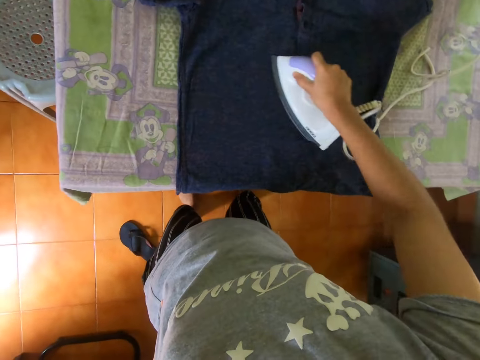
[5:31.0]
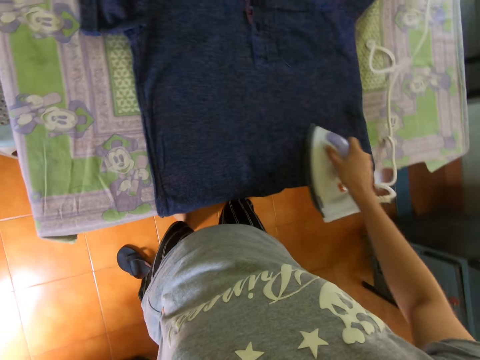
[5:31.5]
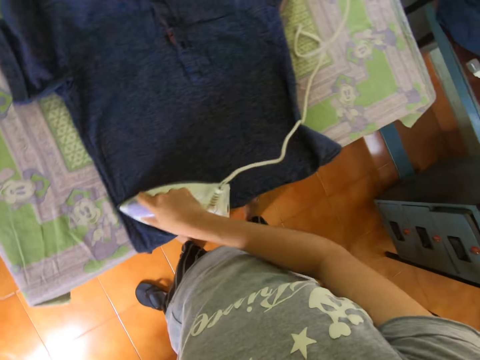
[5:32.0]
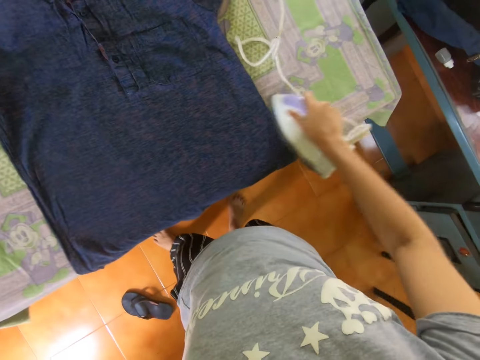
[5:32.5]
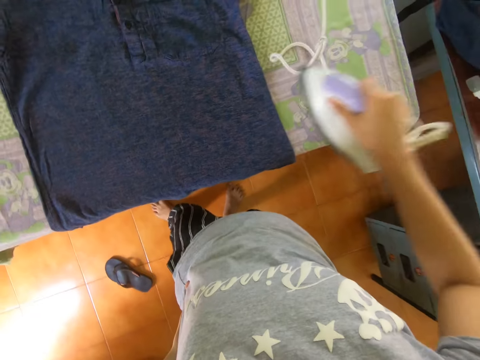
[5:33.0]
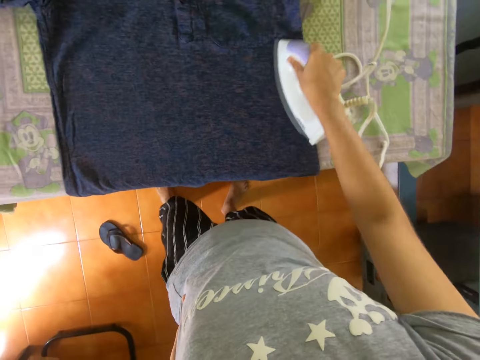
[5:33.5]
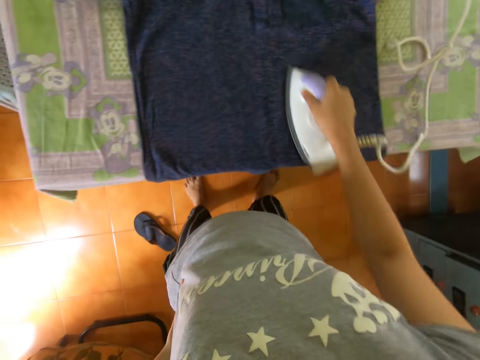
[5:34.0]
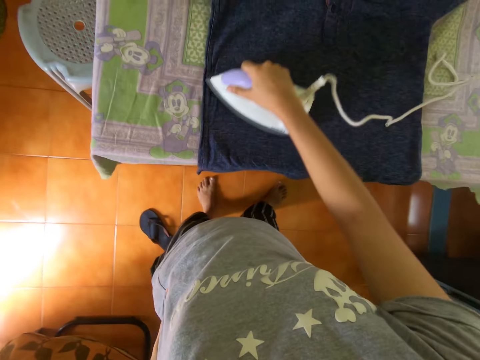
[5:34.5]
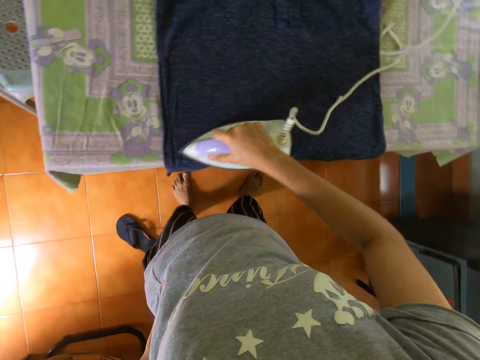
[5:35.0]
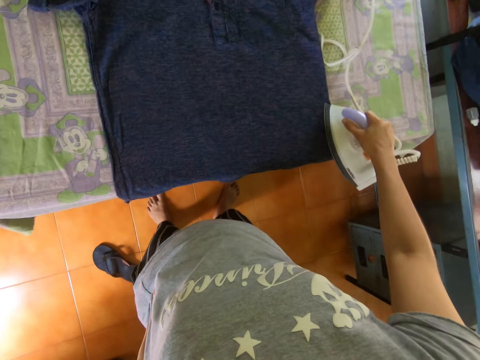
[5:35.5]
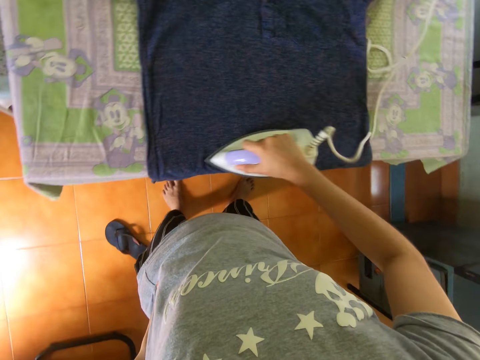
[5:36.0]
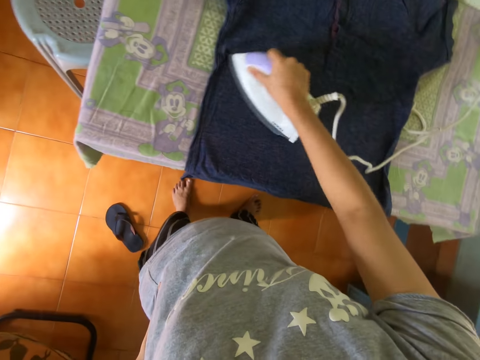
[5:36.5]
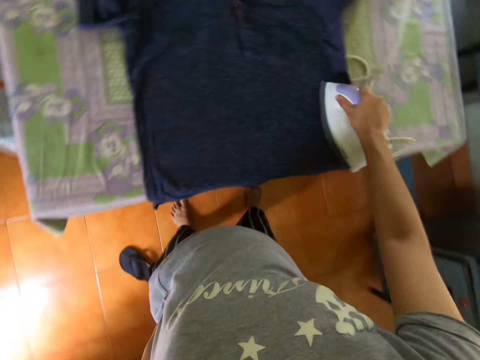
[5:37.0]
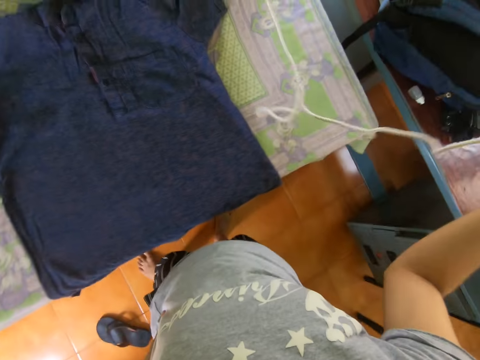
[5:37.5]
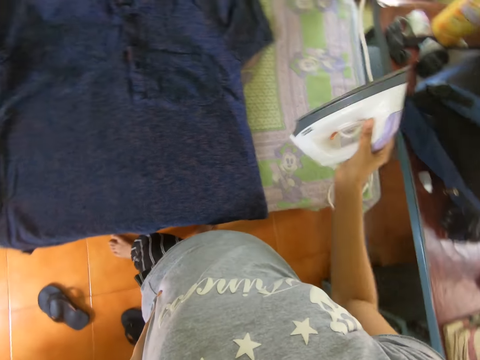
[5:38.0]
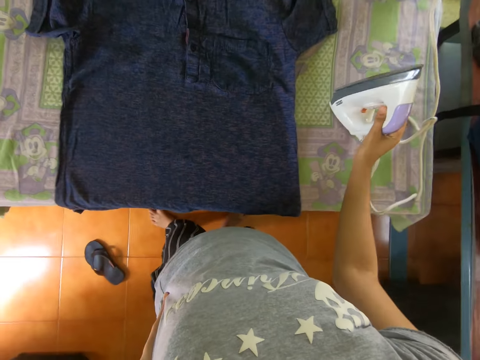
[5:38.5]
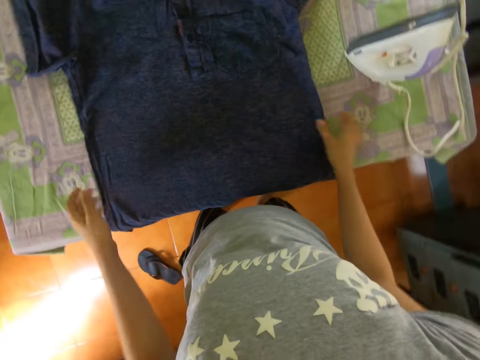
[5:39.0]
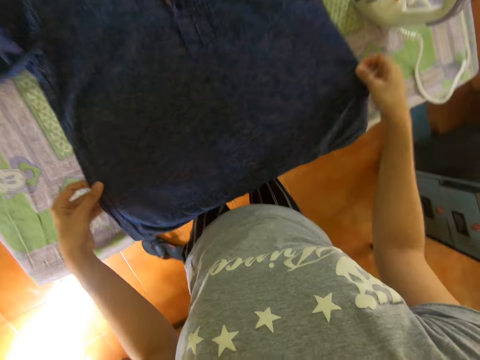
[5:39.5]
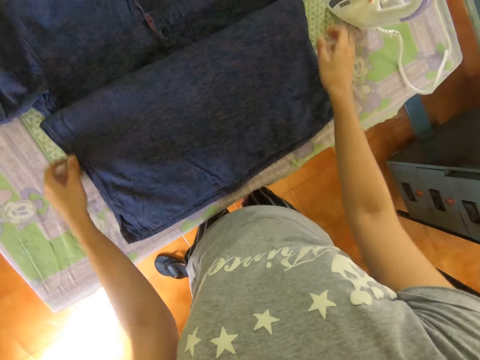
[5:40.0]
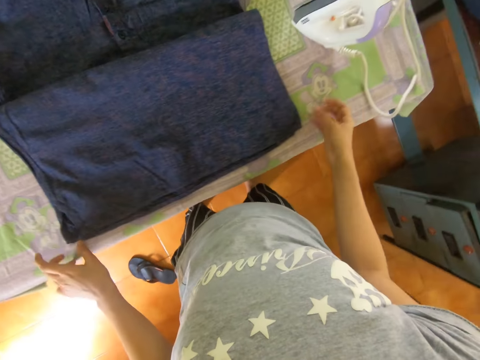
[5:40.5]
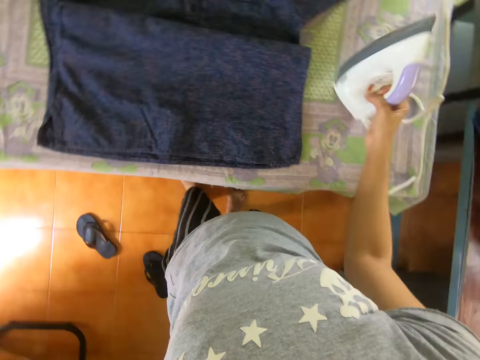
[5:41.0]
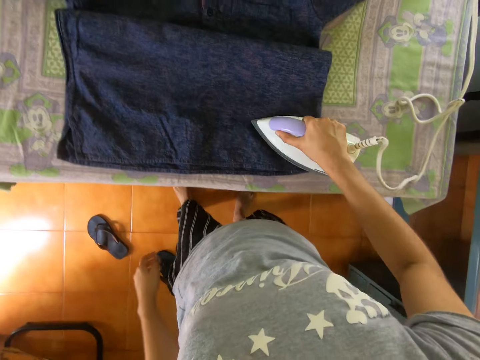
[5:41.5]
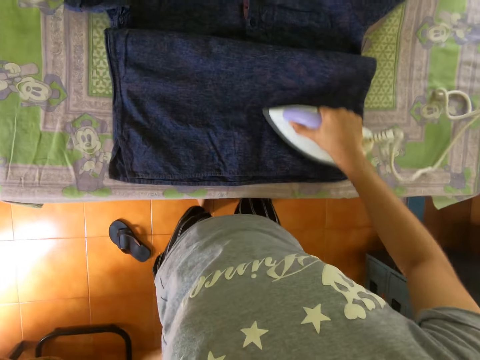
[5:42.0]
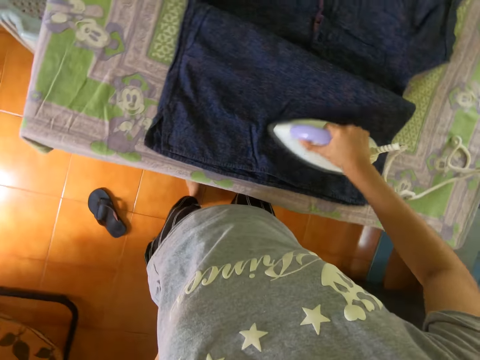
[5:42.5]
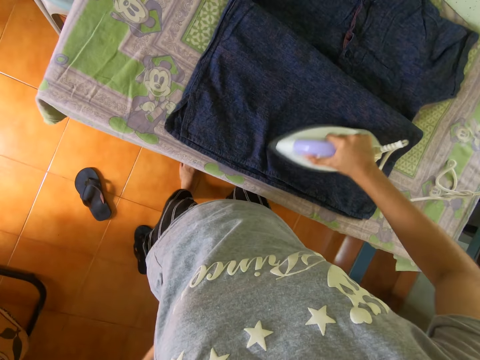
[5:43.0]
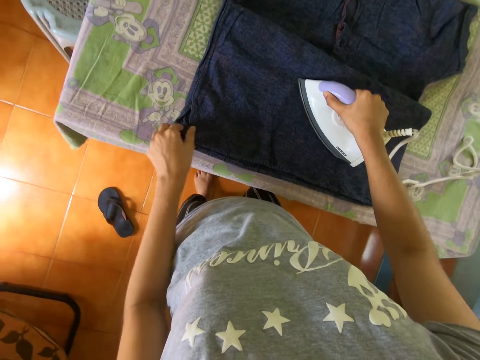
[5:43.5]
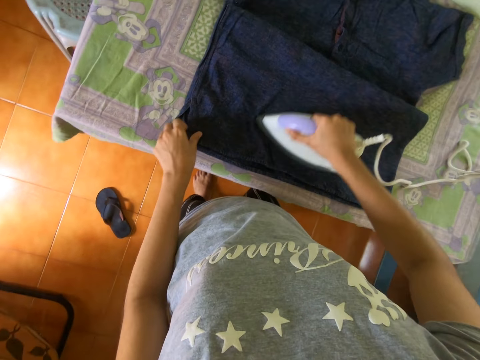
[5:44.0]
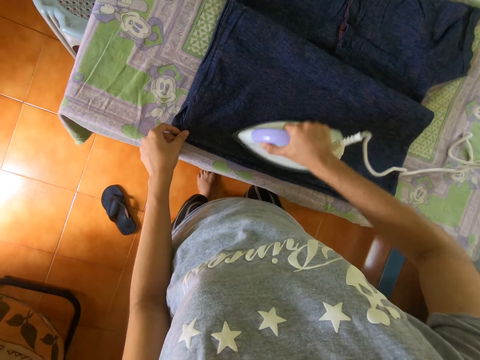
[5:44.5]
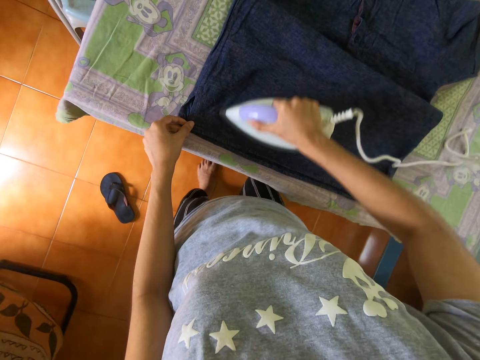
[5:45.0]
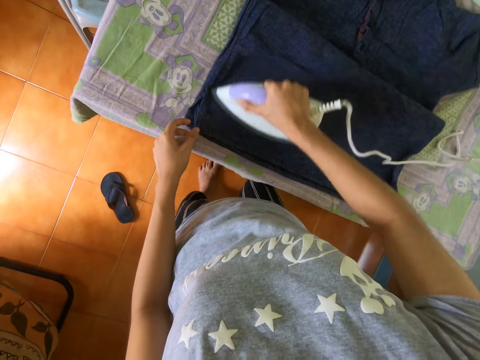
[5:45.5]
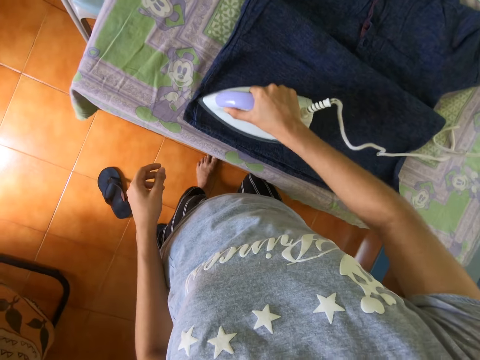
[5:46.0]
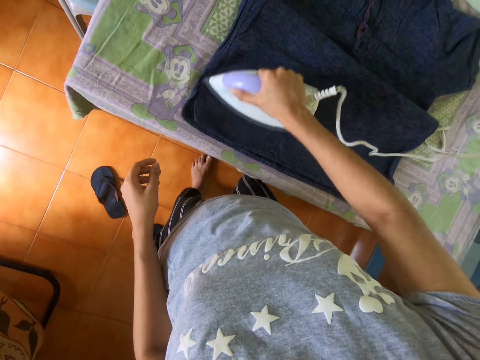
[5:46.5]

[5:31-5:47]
The camera wearer lifts an iron. They place the cloth iron on the table. They adjust the shirt. They fold the shirt. They pick up the cloth iron. They iron the shirt. They hold the waist. They align the shirt.

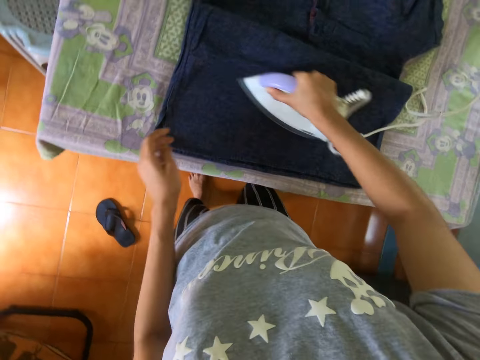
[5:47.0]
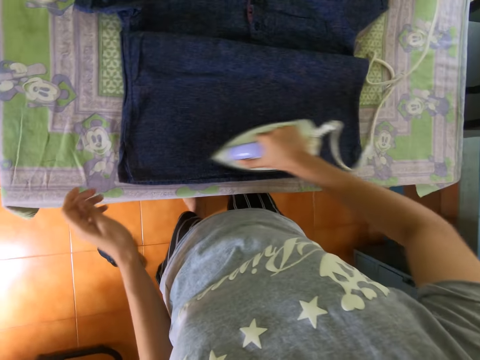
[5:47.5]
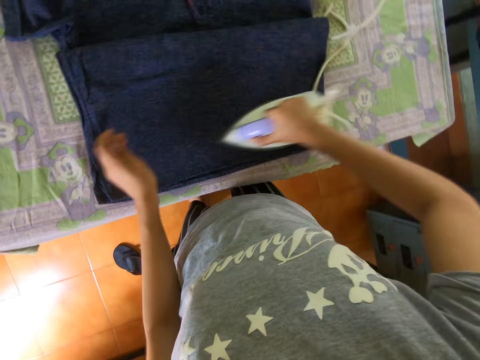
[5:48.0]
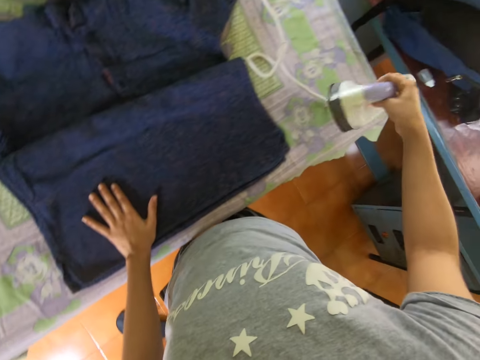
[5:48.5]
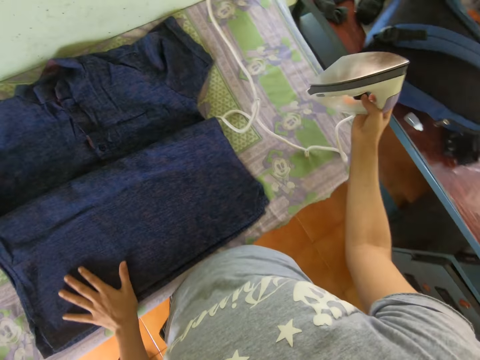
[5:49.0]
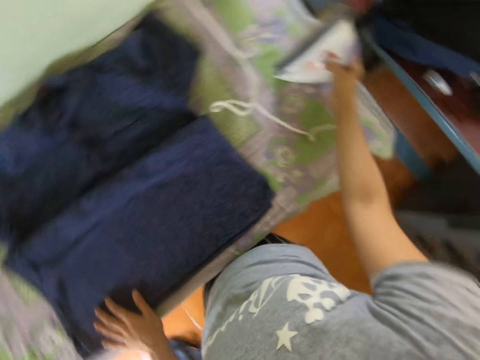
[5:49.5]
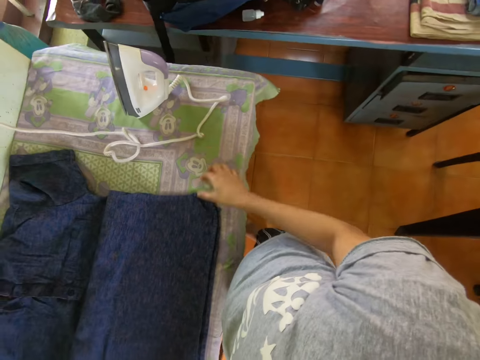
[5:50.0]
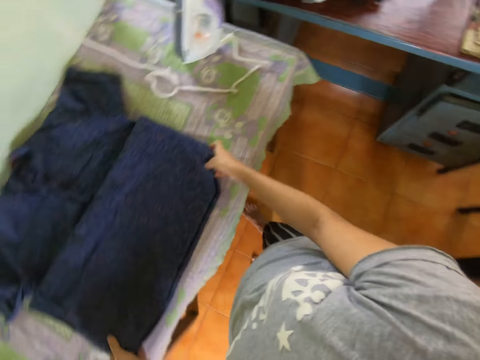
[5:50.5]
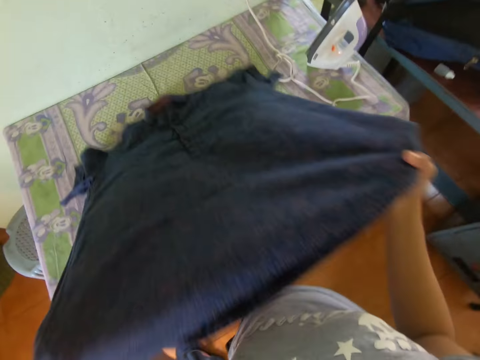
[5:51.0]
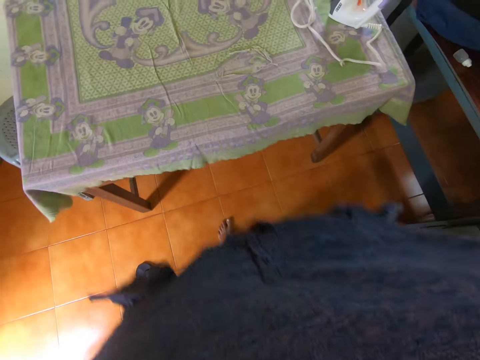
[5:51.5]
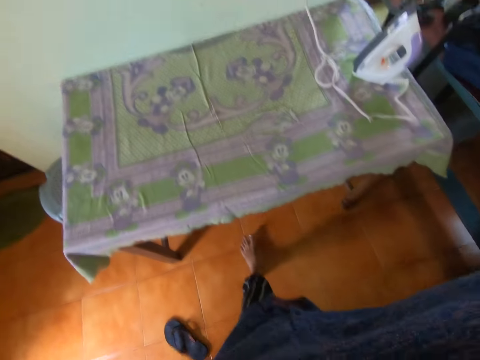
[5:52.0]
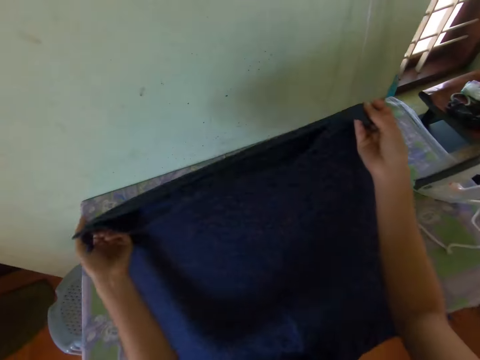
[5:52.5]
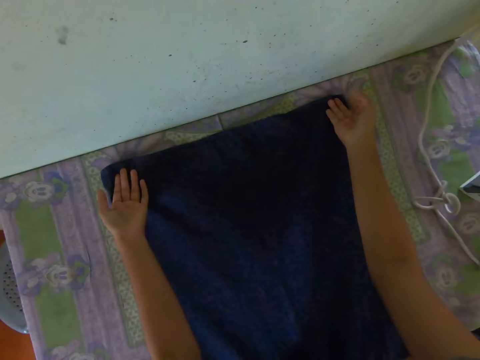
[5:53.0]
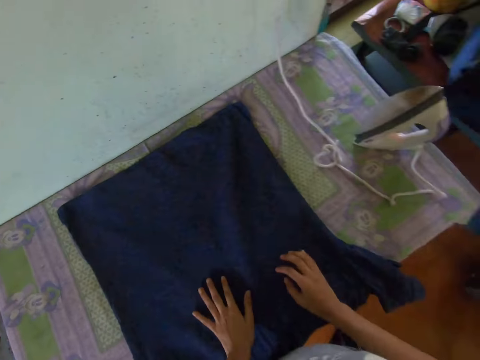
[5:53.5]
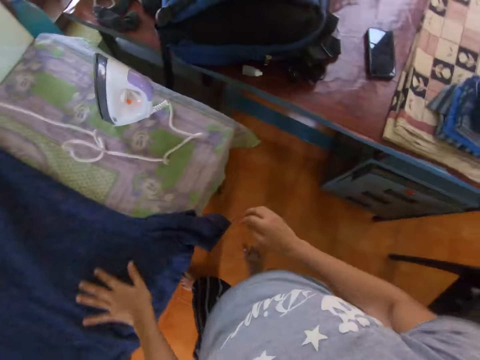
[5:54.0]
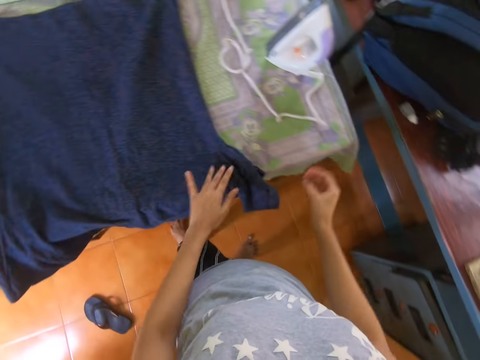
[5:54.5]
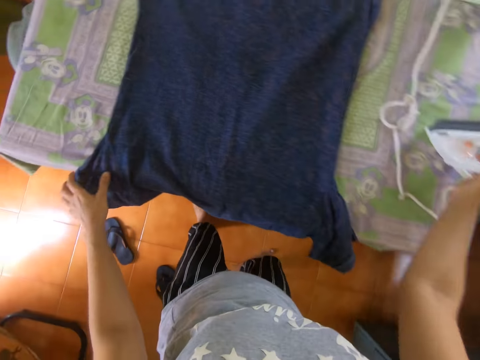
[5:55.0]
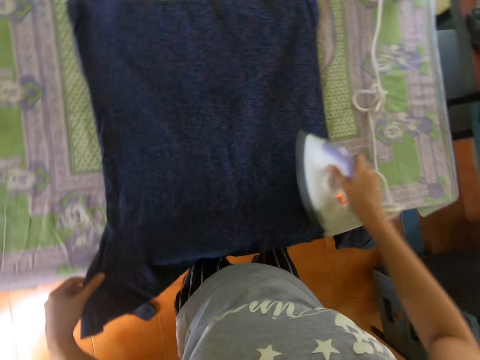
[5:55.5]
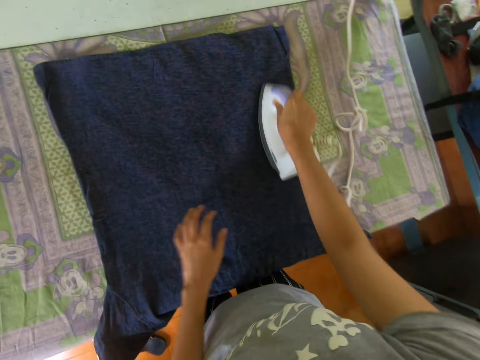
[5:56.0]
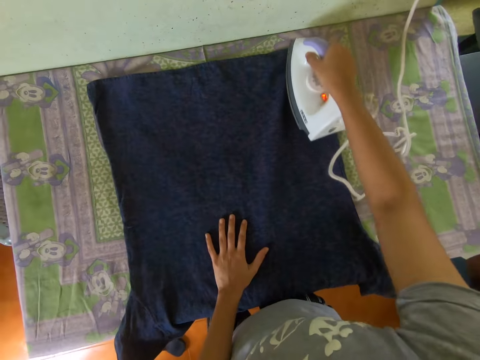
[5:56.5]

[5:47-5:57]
The camera wearer places a hand on a shirt. They turn an iron. They place the cloth iron on the table. They turn around. They lift the shirt. They move forward. They place the shirt on the table. They turn the shirt. They move hands on the shirt. They pick up the cloth iron. They hold the shirt. They iron the shirt.
